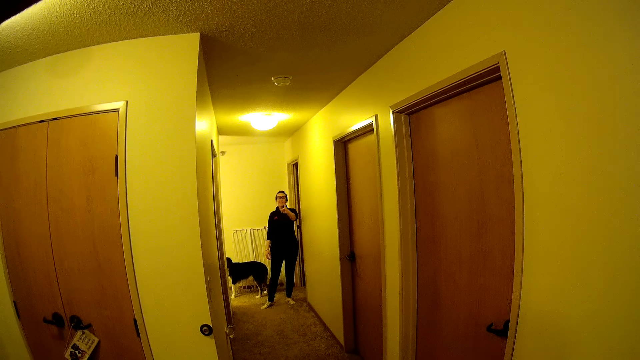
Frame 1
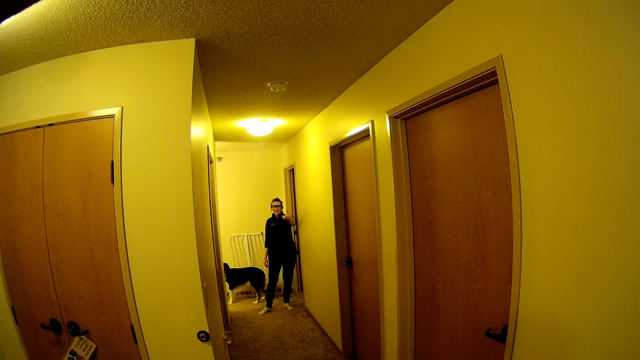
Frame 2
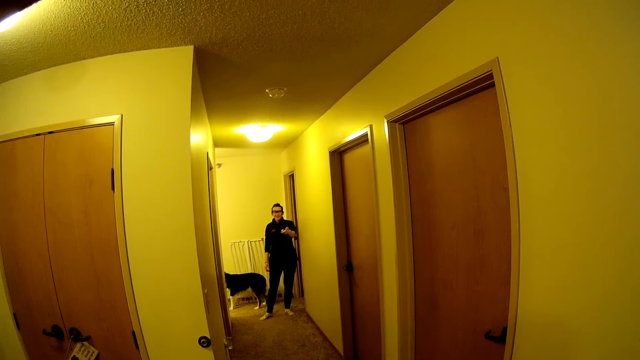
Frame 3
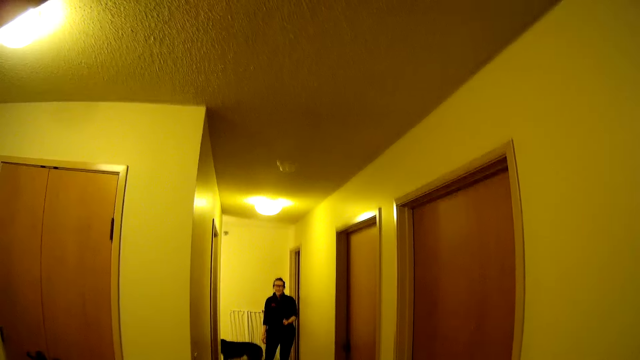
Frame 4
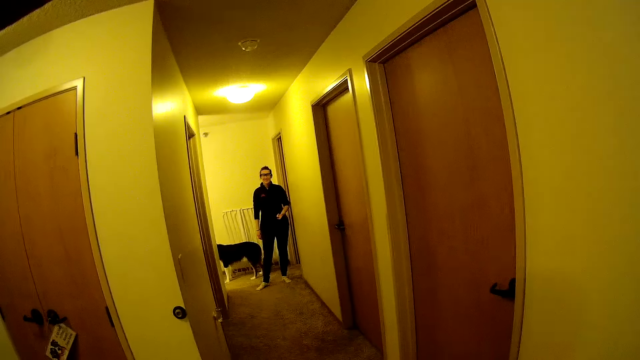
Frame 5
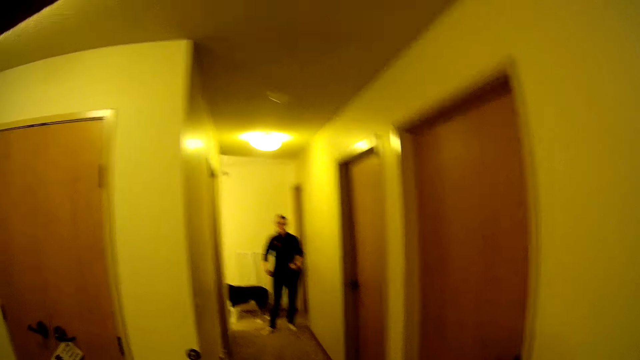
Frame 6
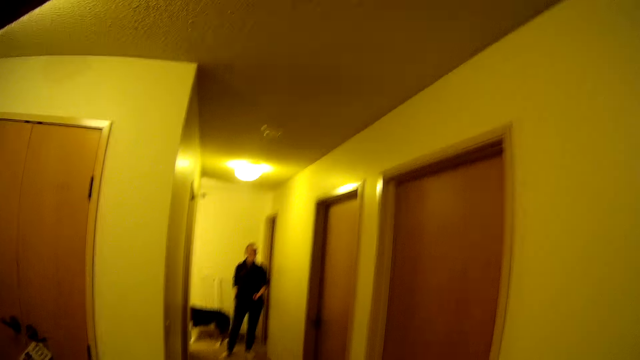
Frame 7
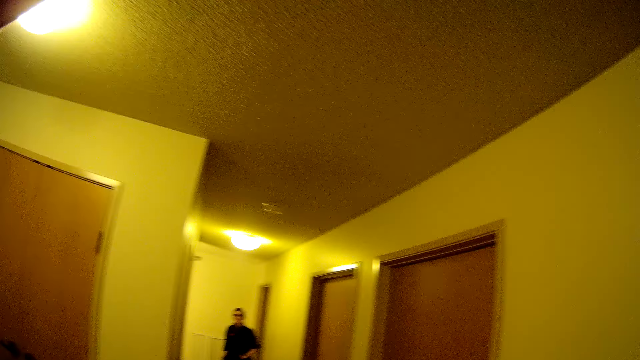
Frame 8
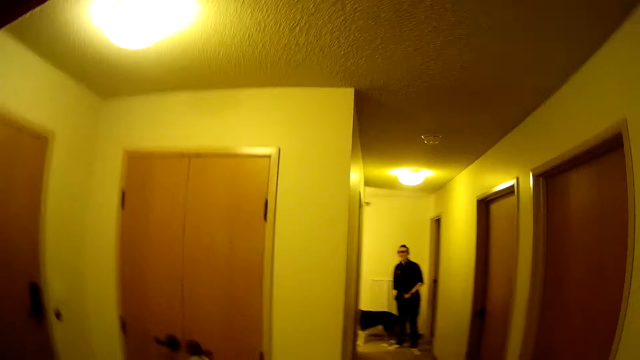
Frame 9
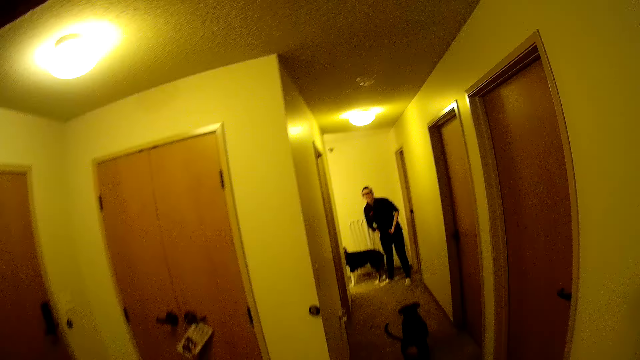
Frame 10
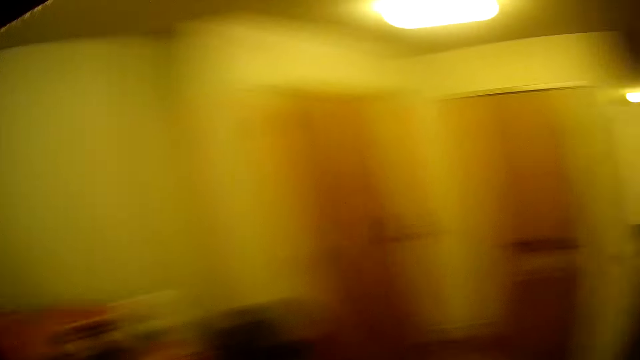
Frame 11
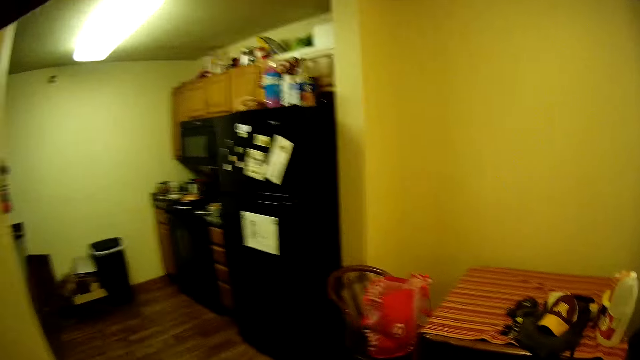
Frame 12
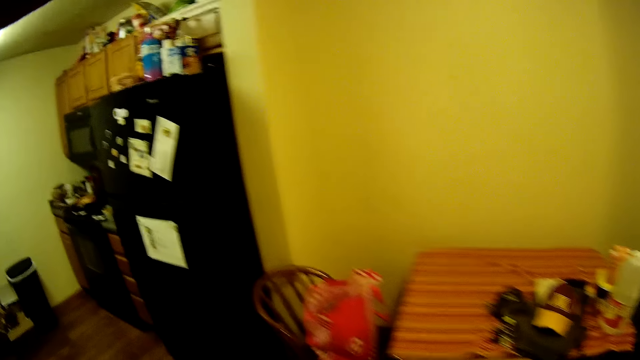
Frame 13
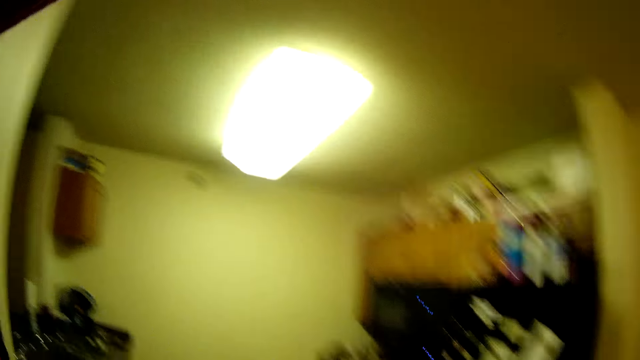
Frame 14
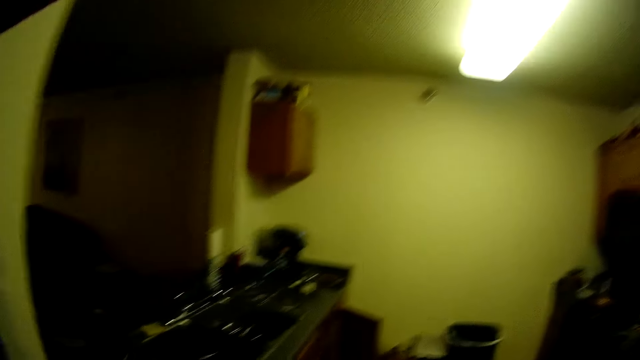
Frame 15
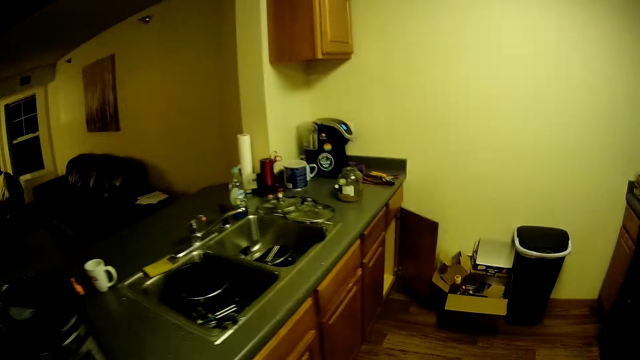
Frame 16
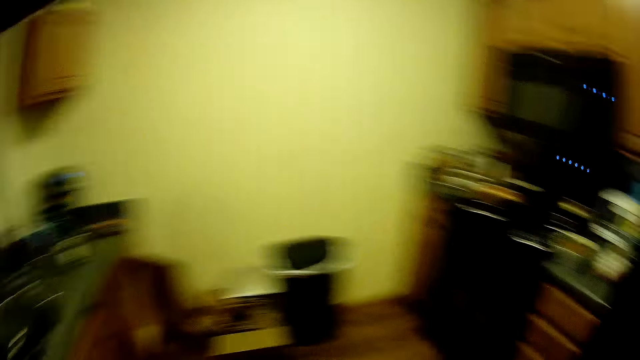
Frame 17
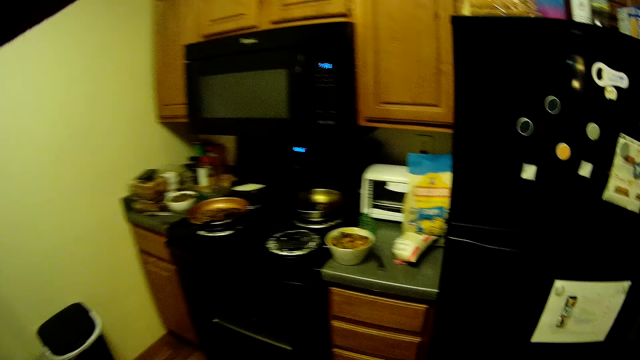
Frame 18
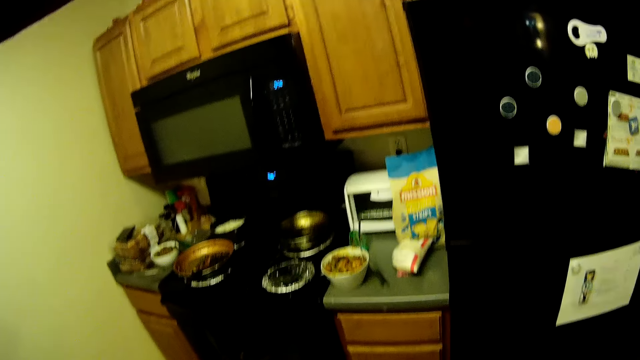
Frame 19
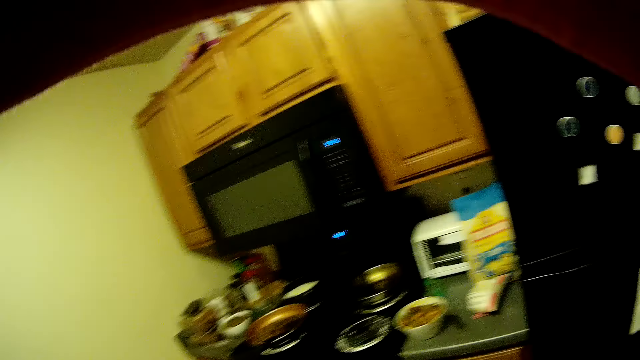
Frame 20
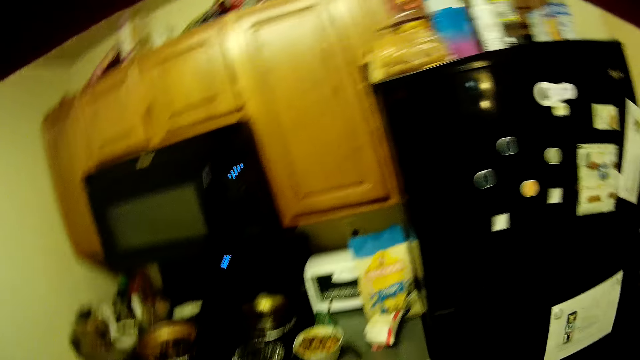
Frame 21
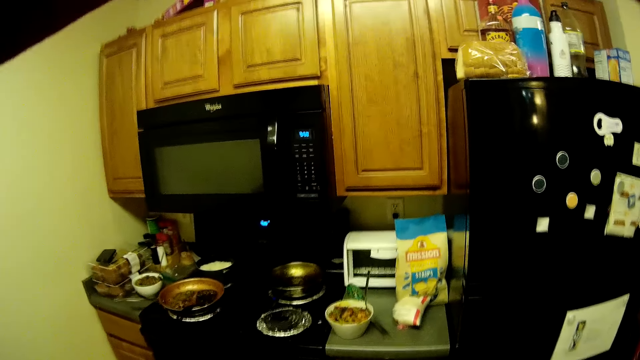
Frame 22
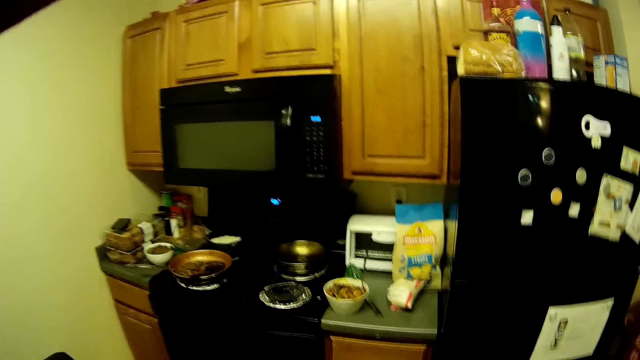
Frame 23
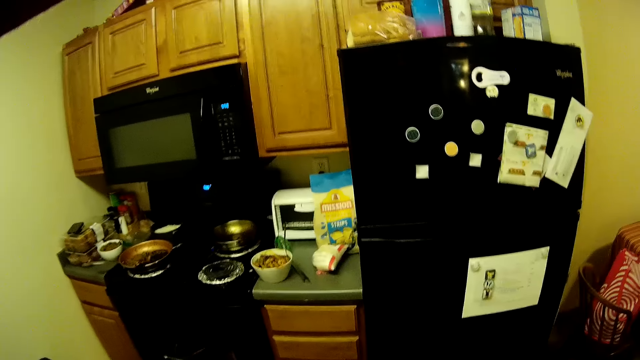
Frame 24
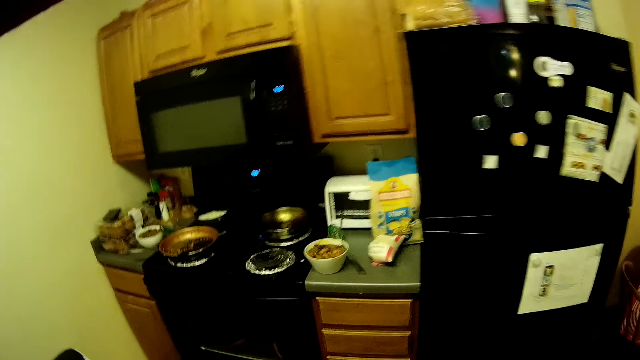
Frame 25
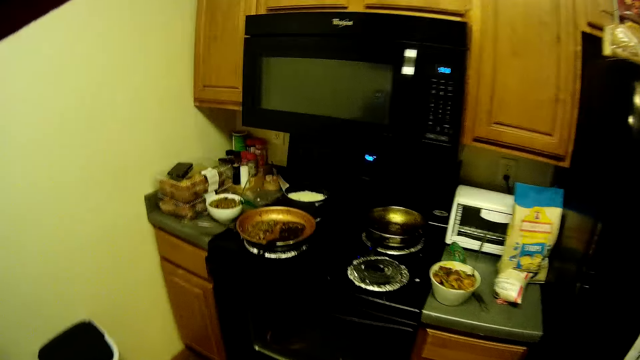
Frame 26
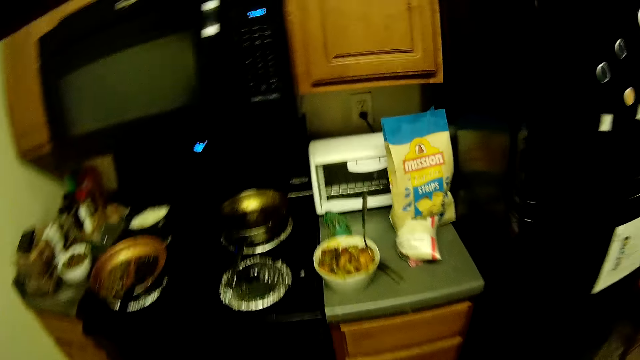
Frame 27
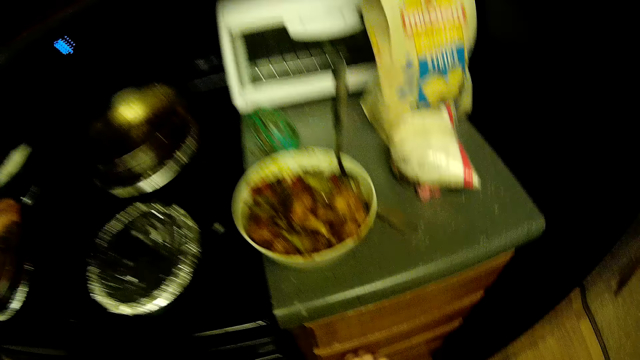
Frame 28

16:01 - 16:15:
A man talks to the camera wearer. The camera wearer looks at the man. A woman stands near a dog. The camera wearer walks in the house. They walk around. They walk in the kitchen. They look around.

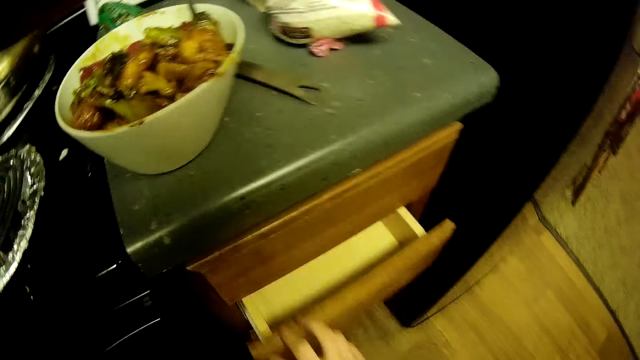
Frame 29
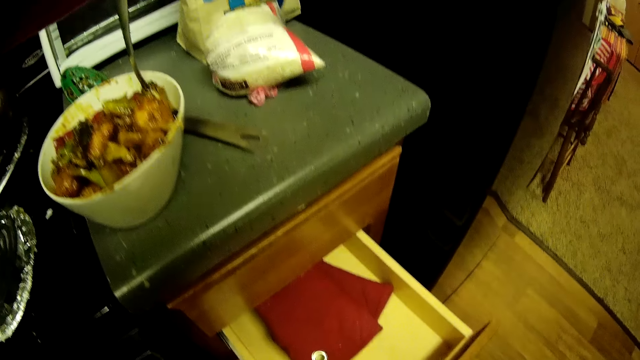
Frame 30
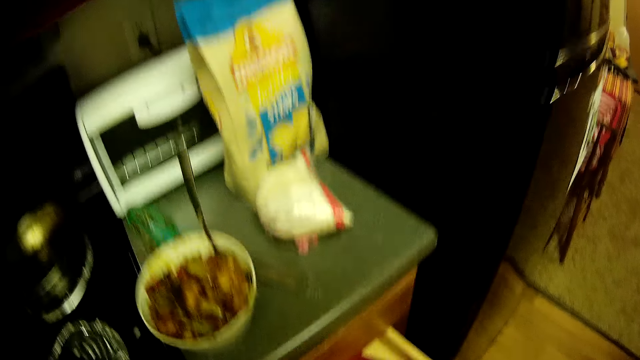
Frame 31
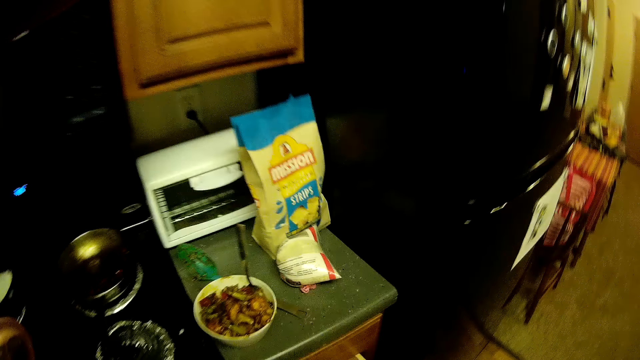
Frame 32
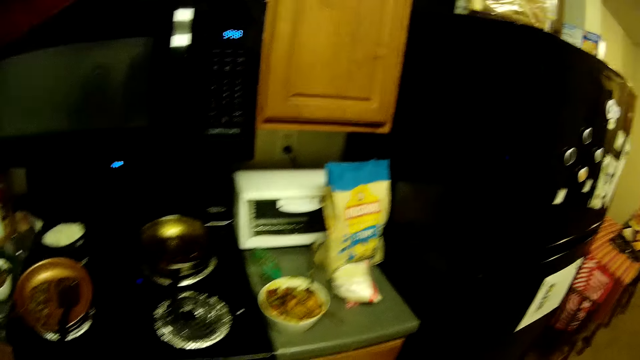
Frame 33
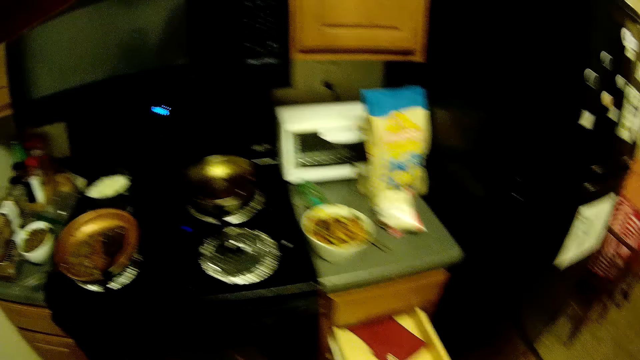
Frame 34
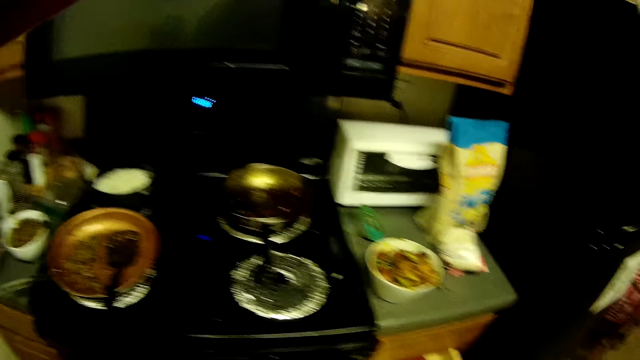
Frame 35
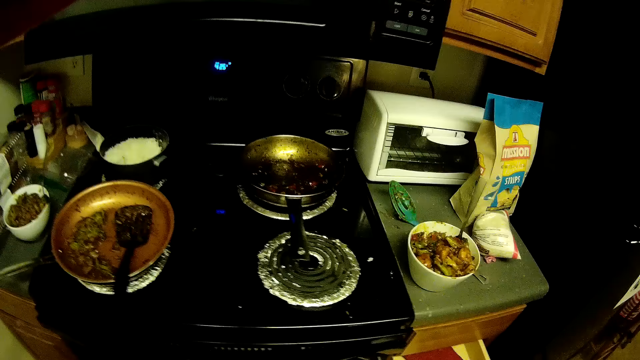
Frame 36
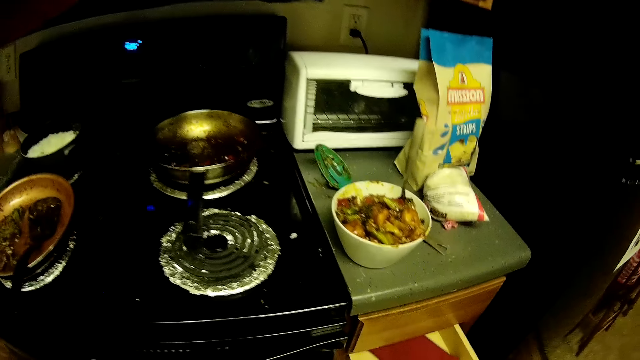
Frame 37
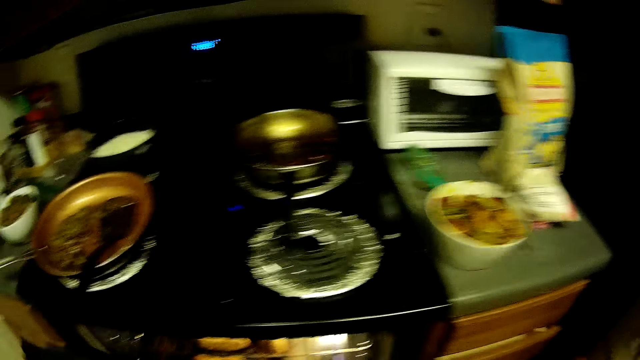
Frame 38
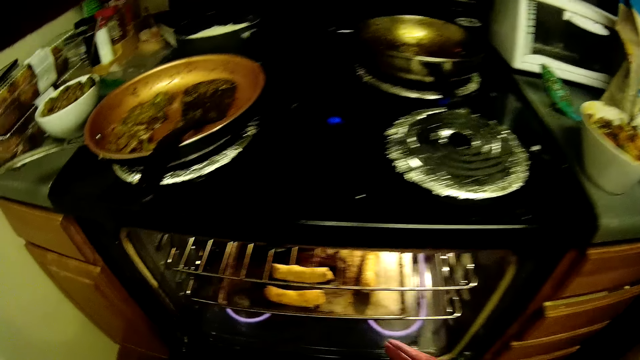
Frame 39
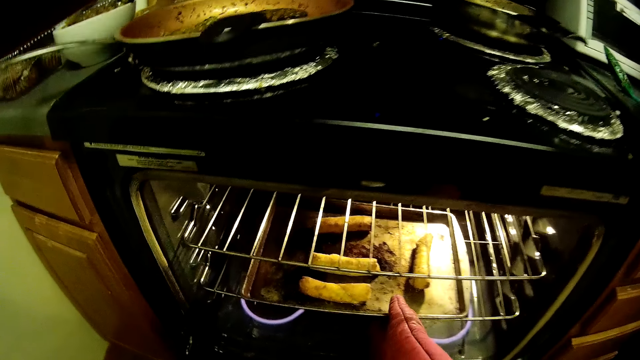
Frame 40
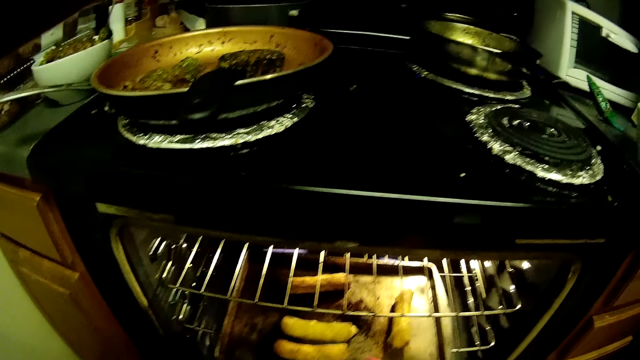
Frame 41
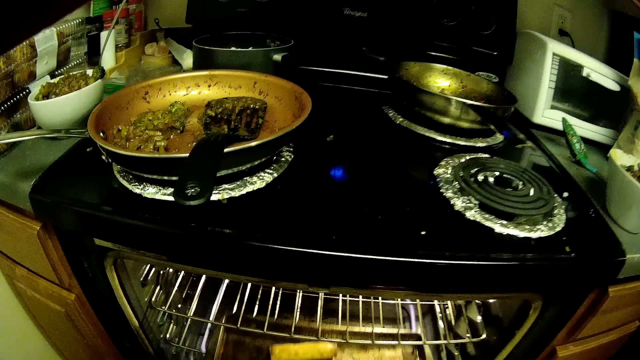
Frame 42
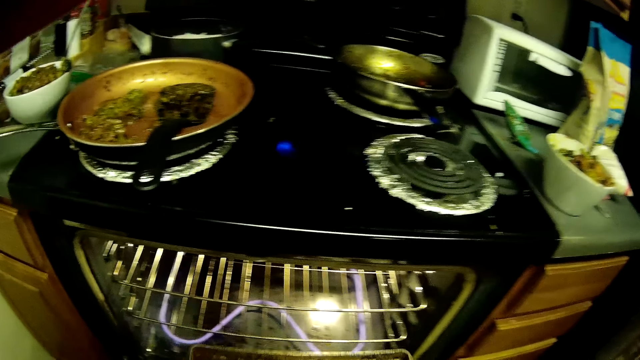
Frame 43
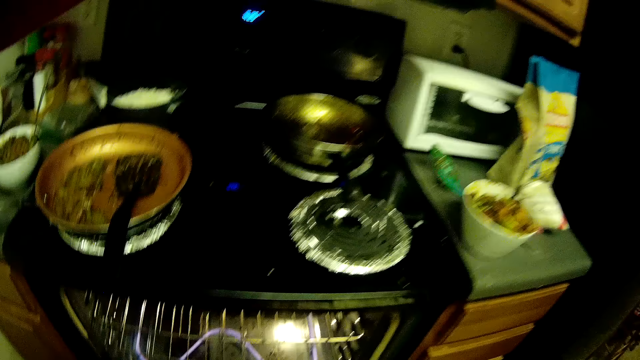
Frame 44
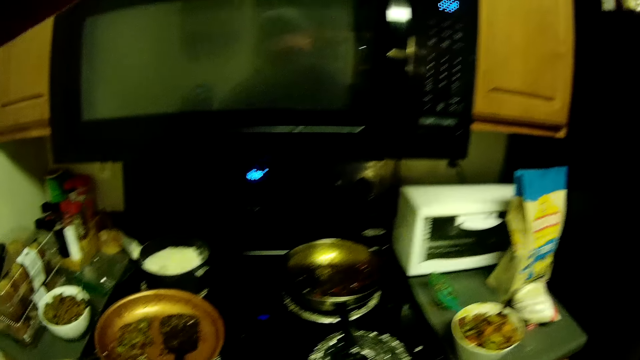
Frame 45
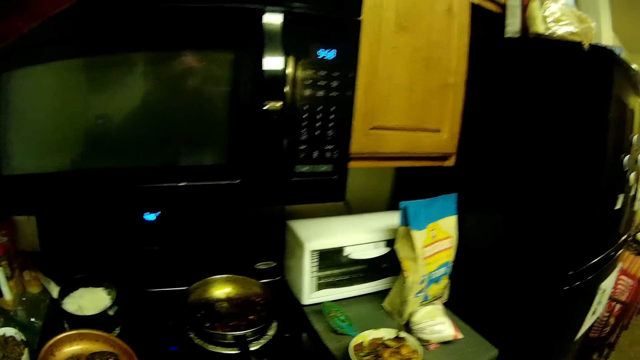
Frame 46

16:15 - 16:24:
The camera wearer opens a drawer. They move from the drawer. They look around. They close the drawer. They pull a tray from the oven.
